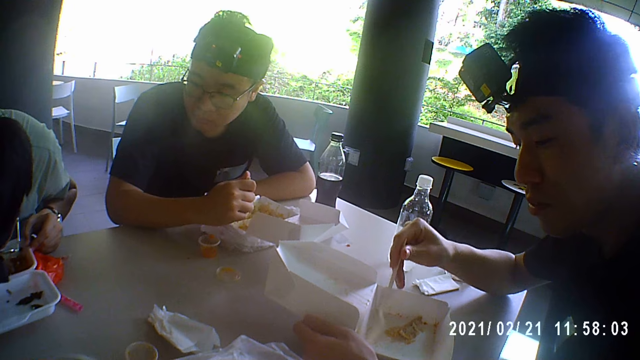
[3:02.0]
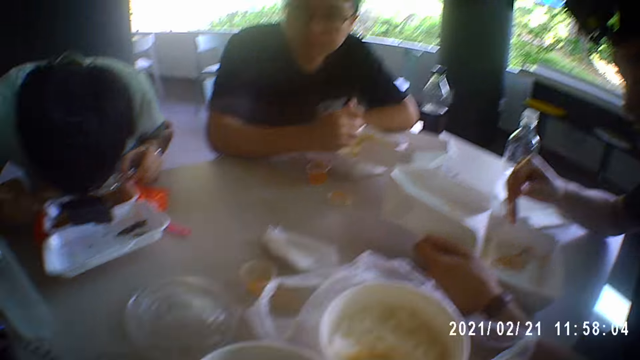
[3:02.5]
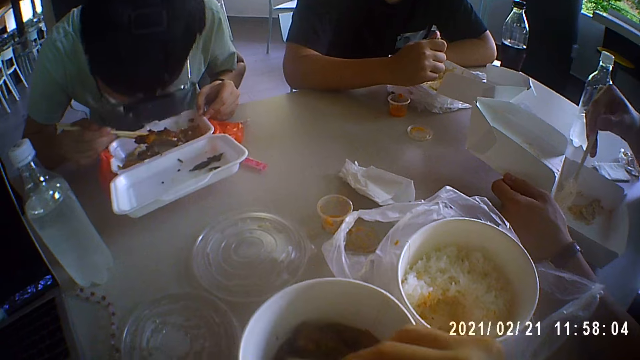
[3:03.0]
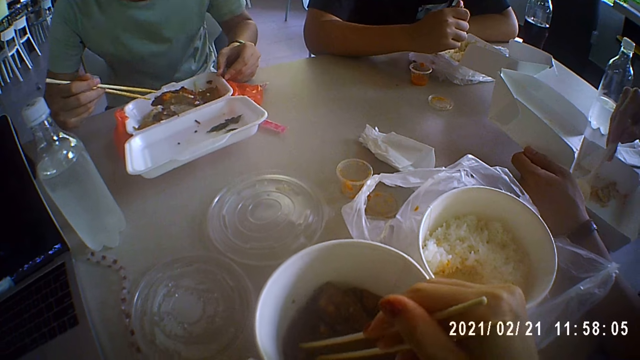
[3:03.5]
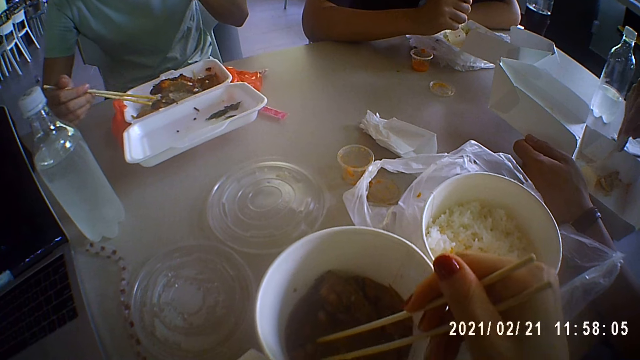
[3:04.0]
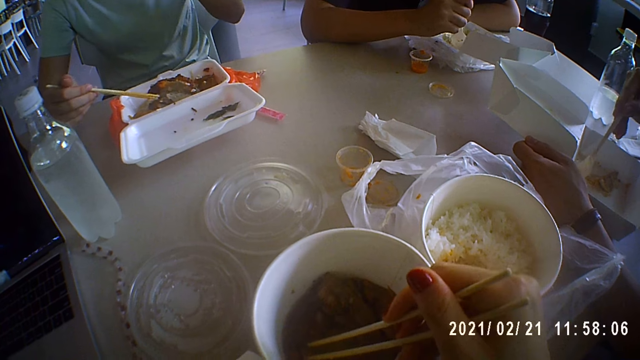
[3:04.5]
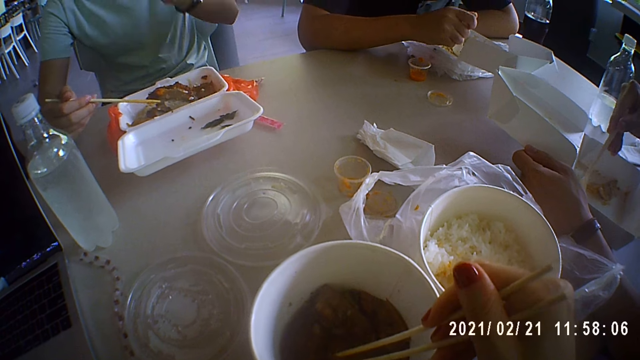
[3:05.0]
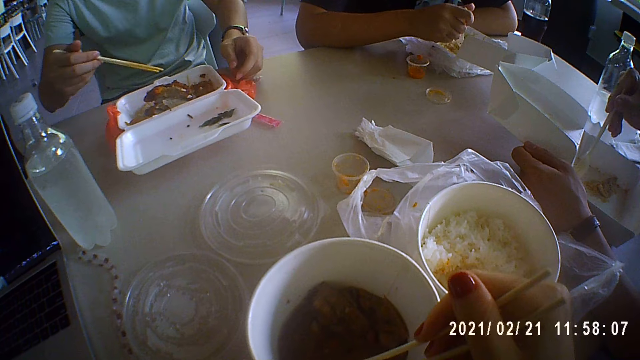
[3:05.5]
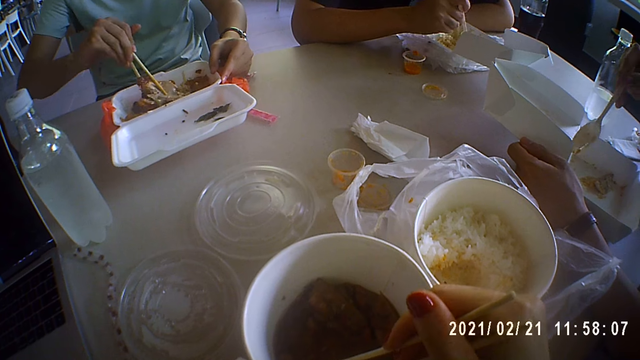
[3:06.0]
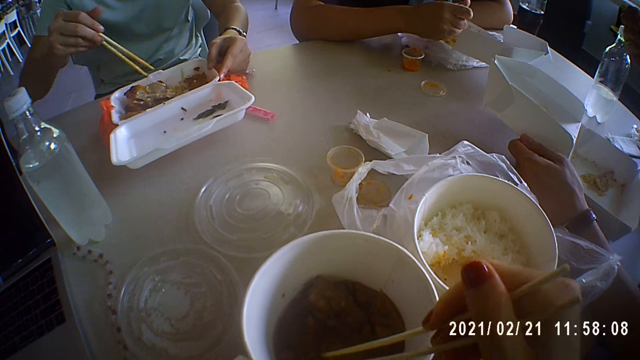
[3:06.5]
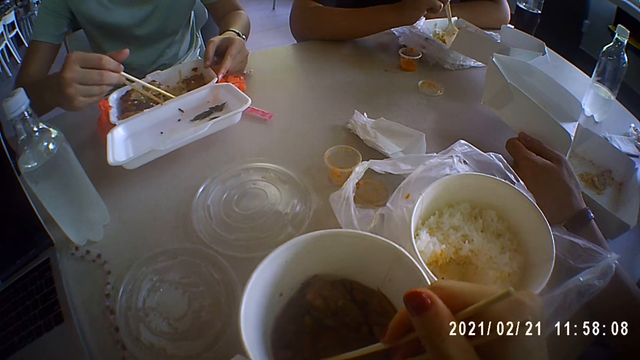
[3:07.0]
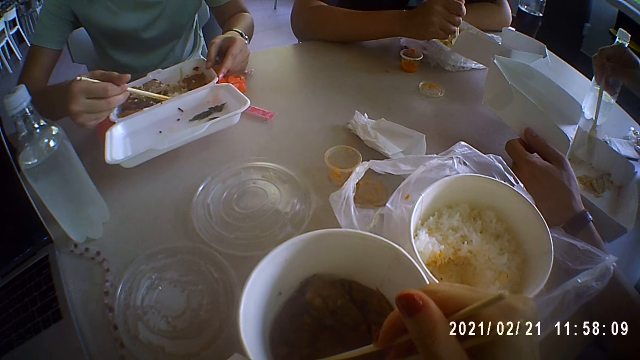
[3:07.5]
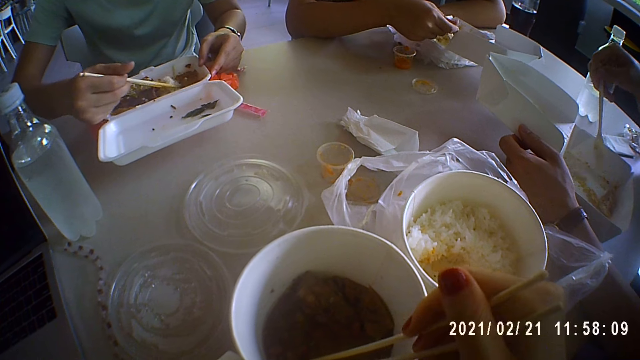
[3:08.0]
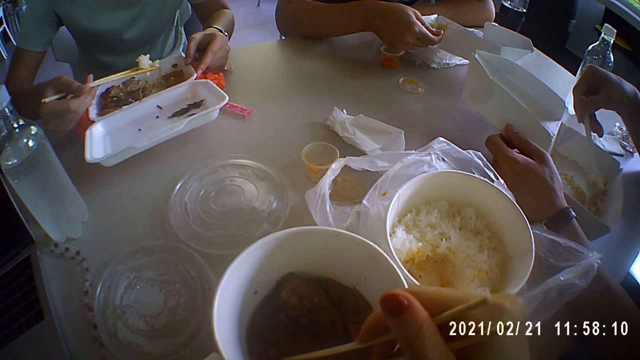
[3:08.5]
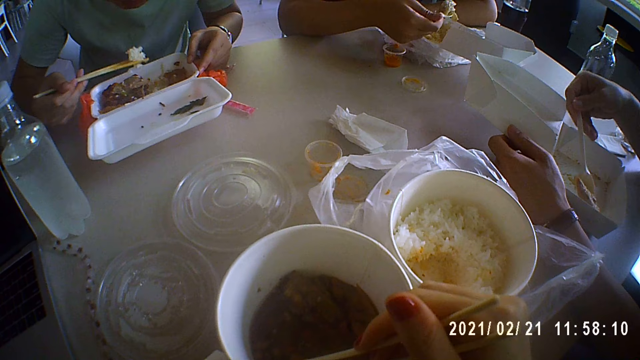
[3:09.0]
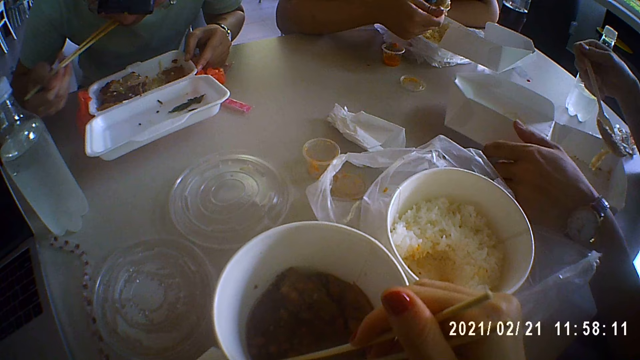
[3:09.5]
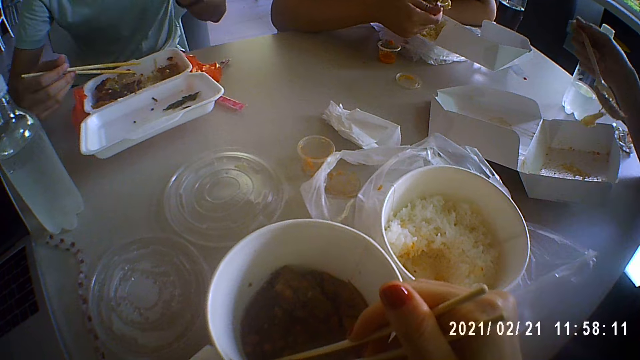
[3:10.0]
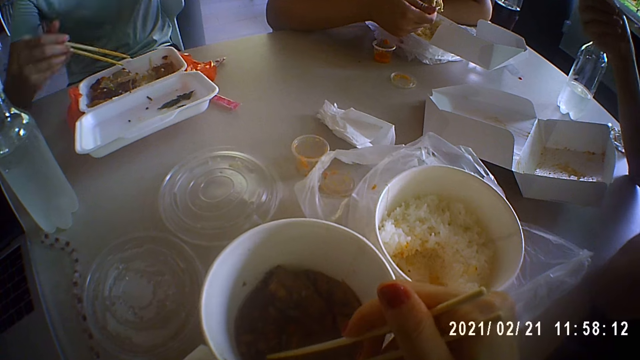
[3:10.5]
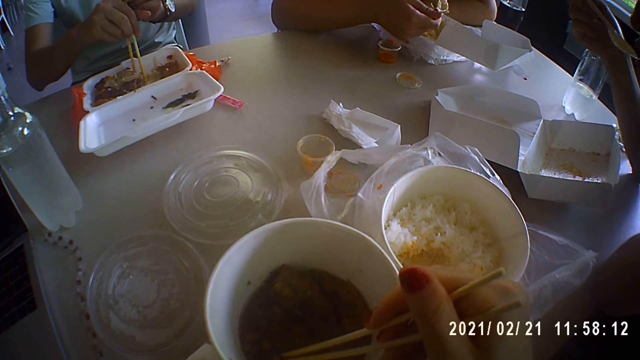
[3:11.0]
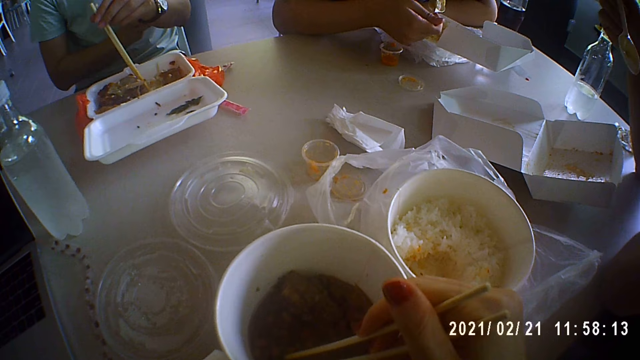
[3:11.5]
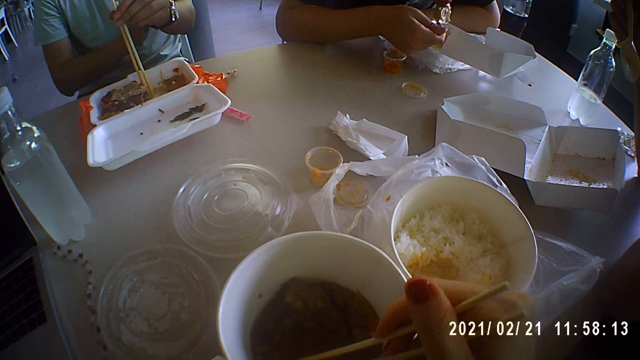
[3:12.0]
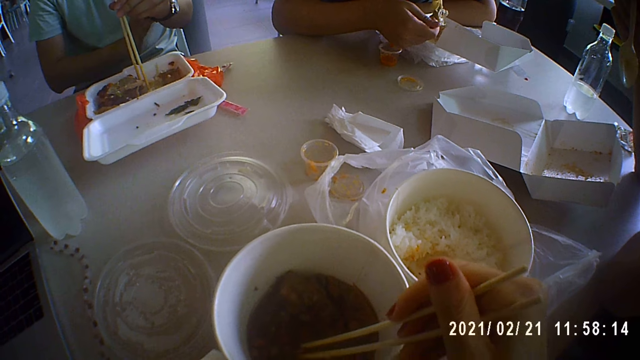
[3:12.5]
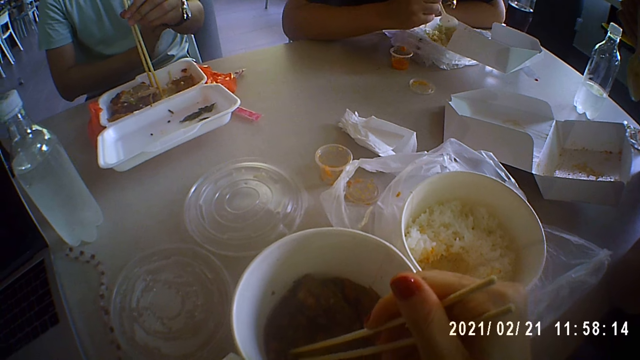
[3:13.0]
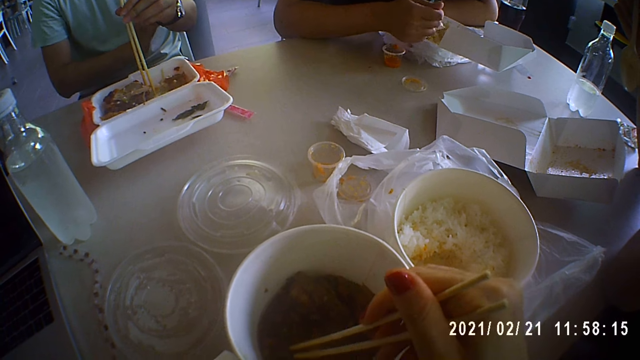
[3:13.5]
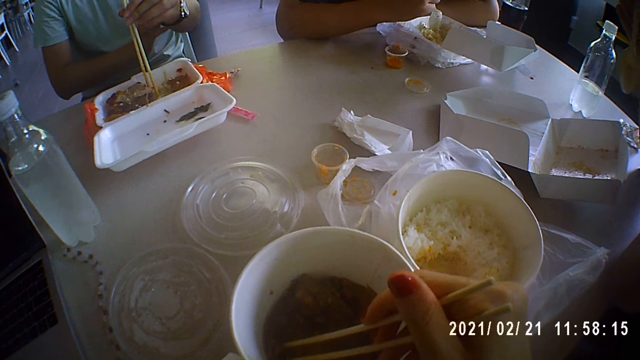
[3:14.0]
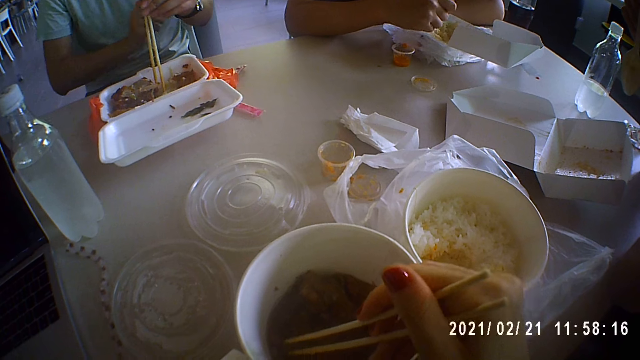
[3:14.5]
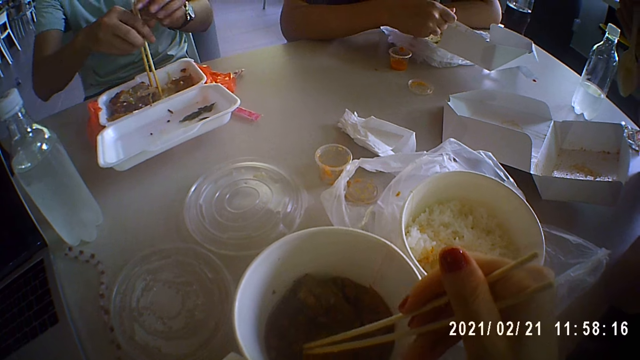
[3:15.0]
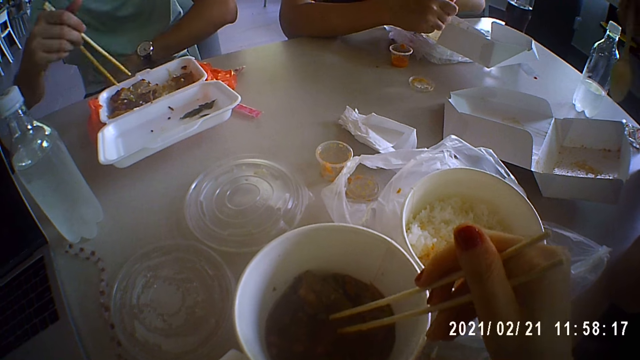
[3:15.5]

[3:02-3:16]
A man scratches his hand.

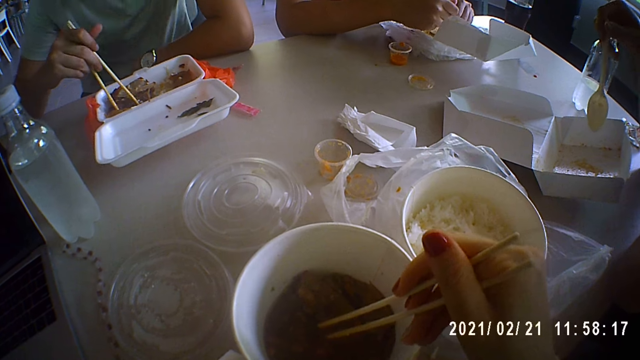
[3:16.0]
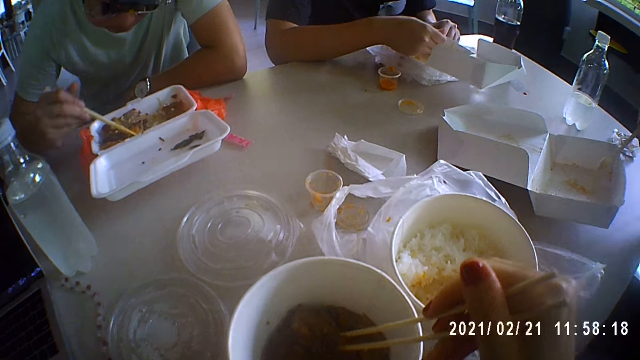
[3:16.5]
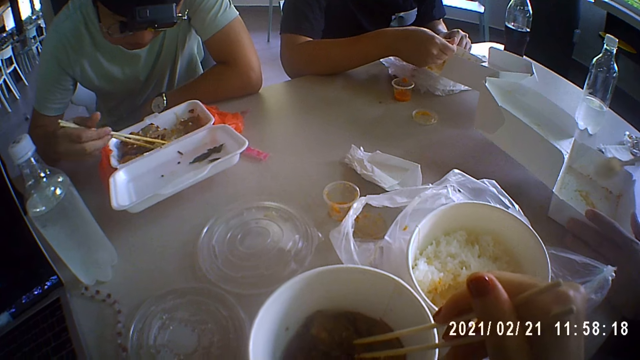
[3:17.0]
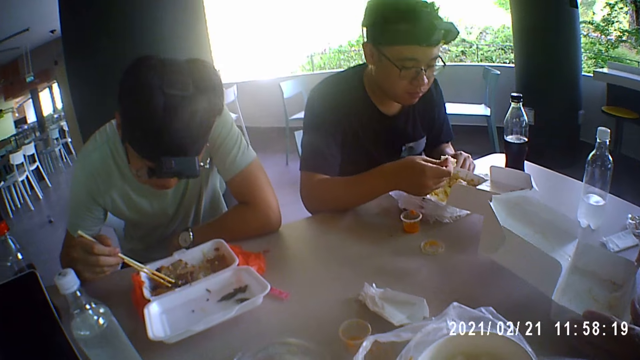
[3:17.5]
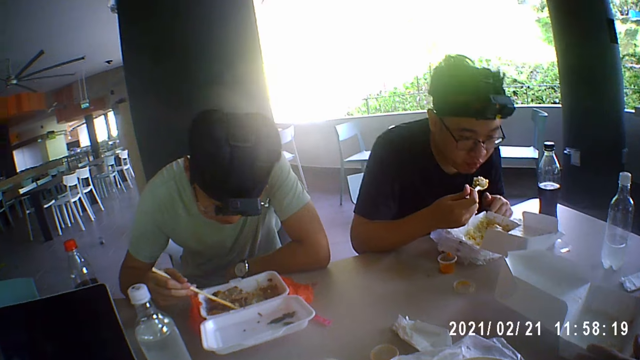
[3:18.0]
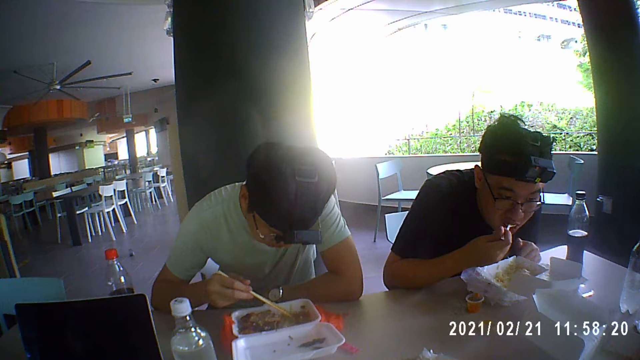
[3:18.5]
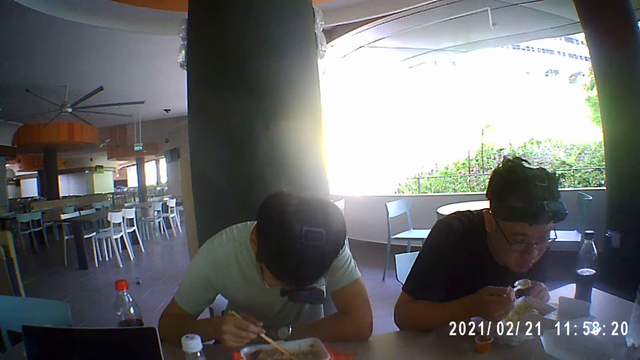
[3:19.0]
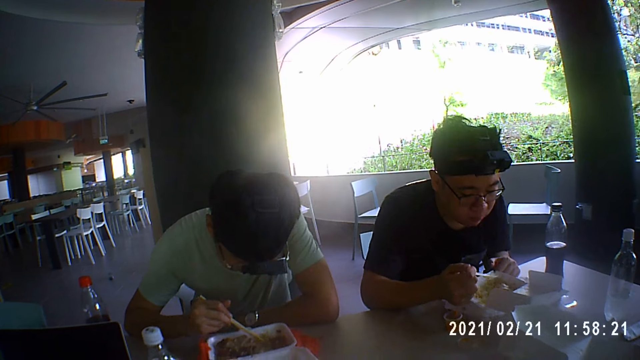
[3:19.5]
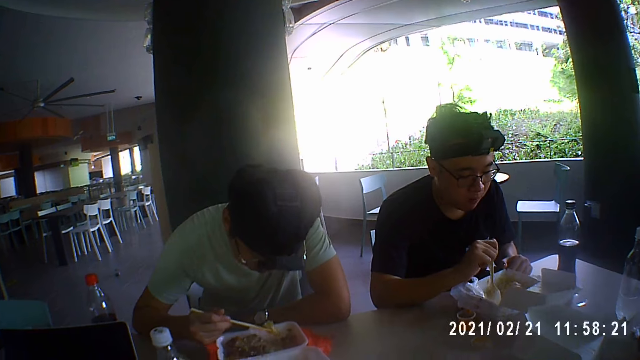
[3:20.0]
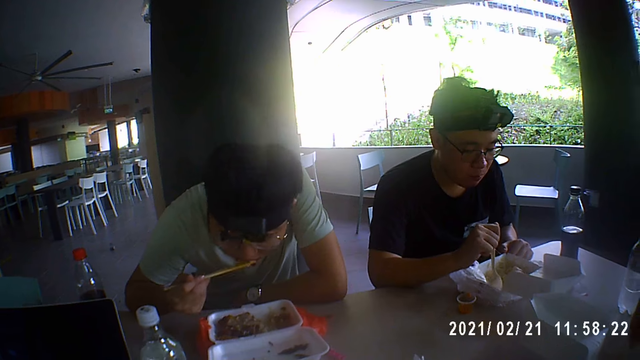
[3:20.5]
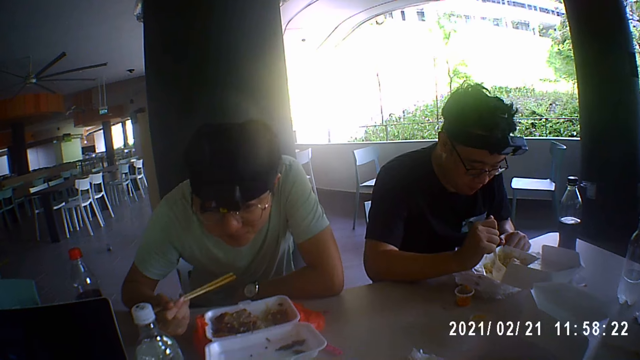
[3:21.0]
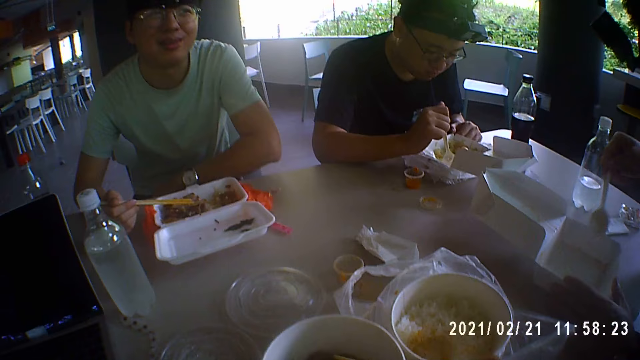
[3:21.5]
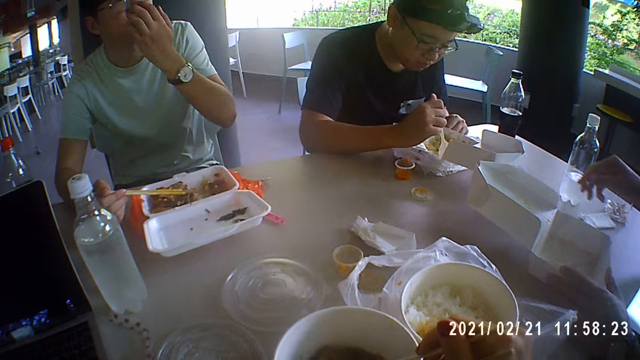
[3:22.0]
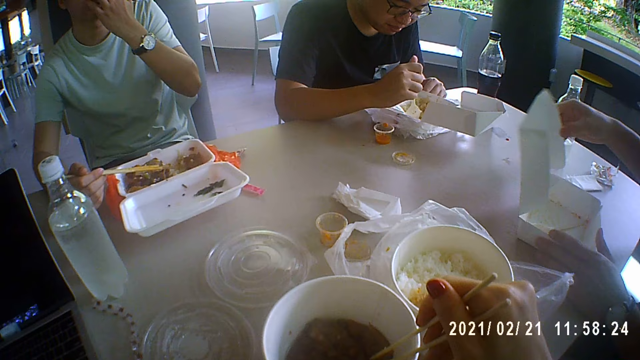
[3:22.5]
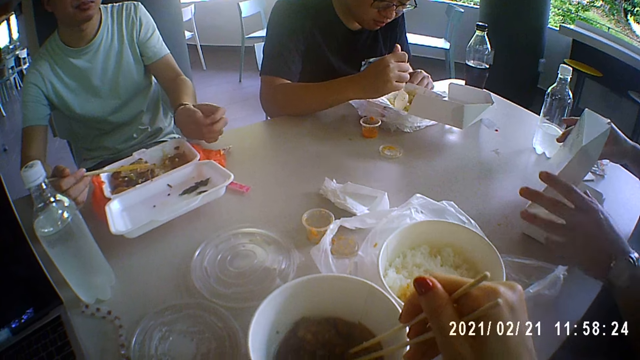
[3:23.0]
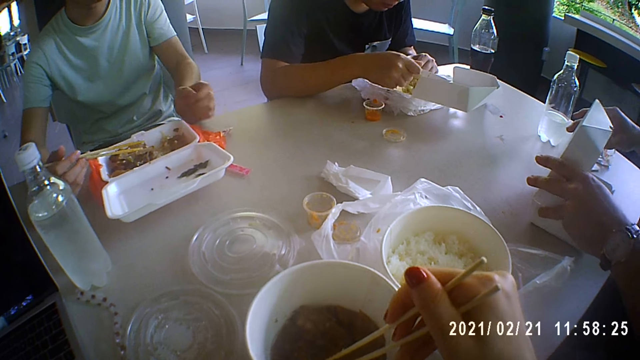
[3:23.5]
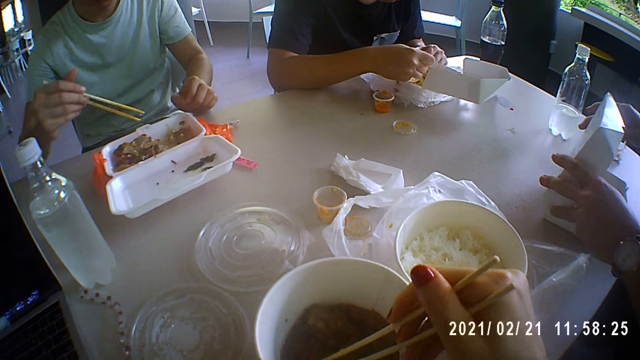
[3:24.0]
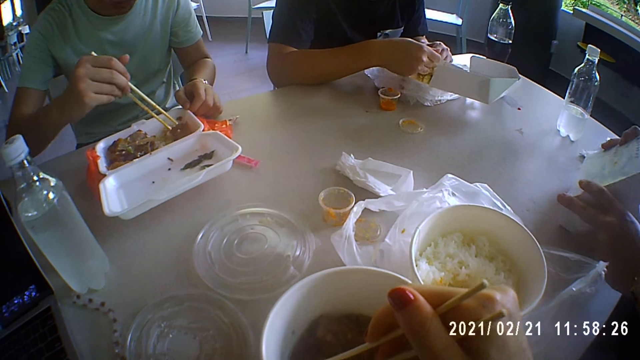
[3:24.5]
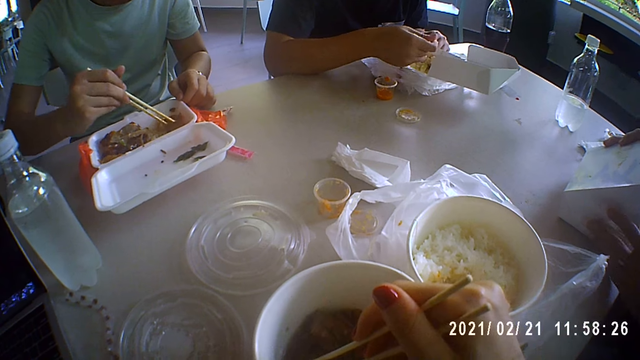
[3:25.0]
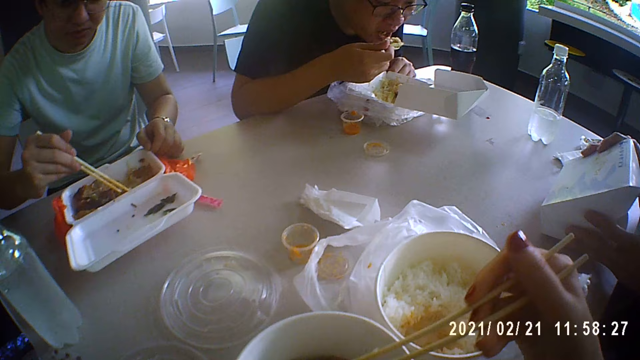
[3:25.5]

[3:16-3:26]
A man touches his nose and puts his hand on the table.
